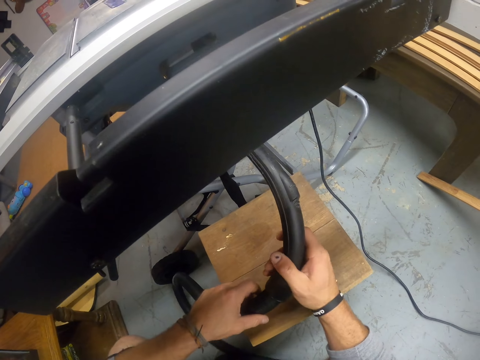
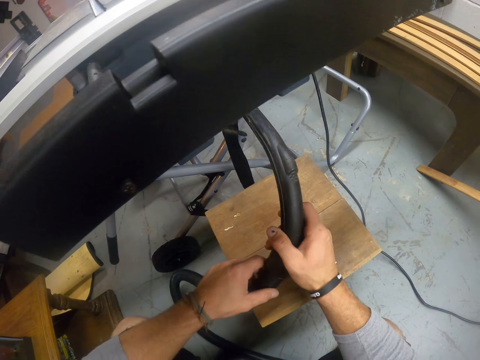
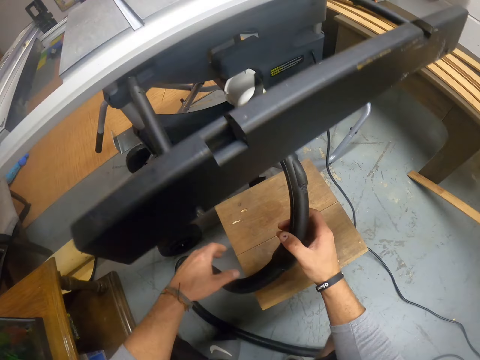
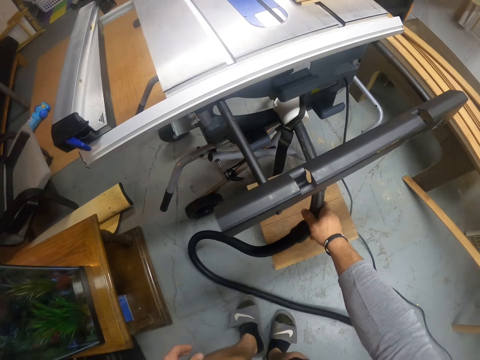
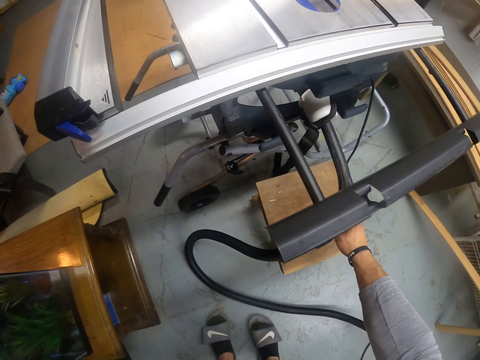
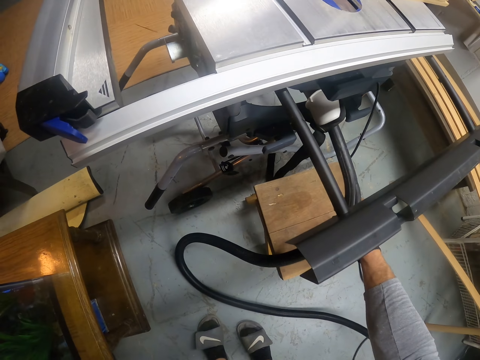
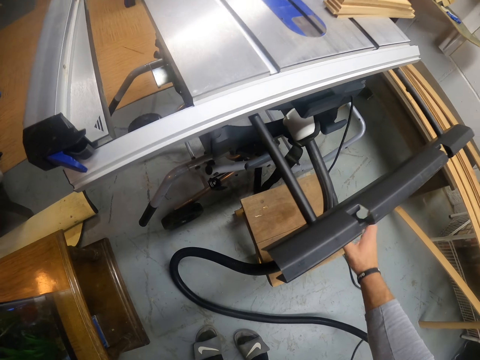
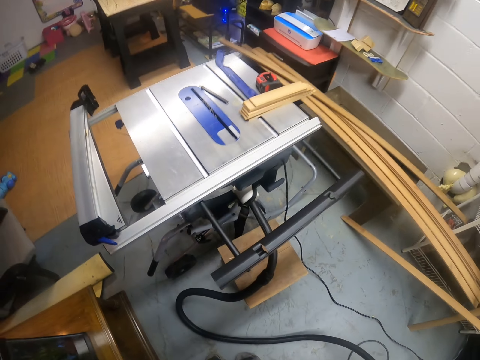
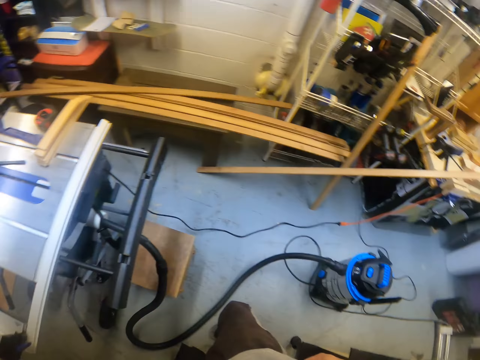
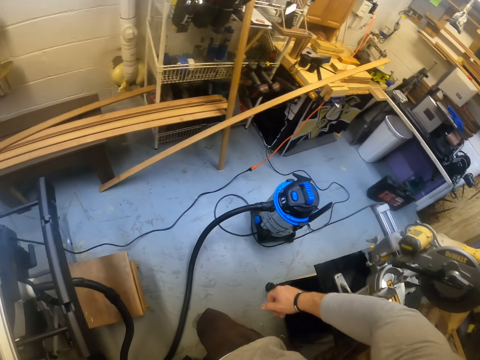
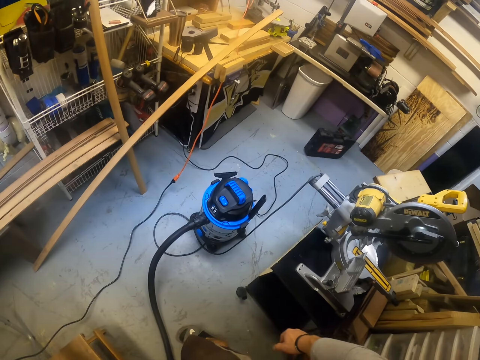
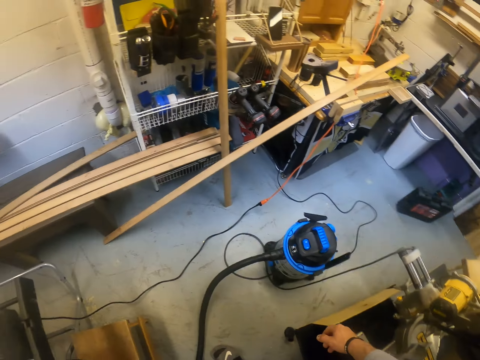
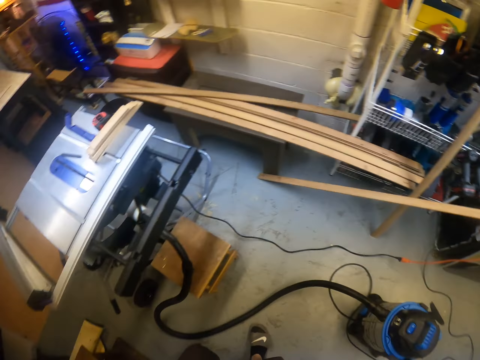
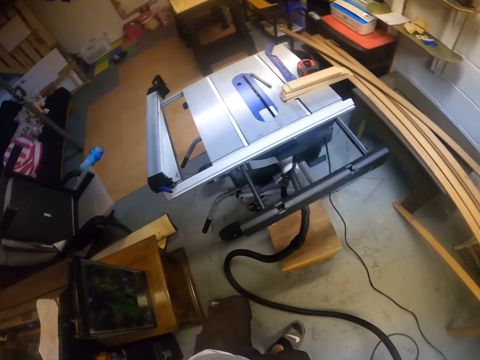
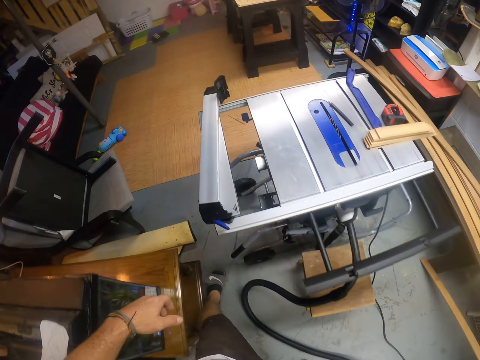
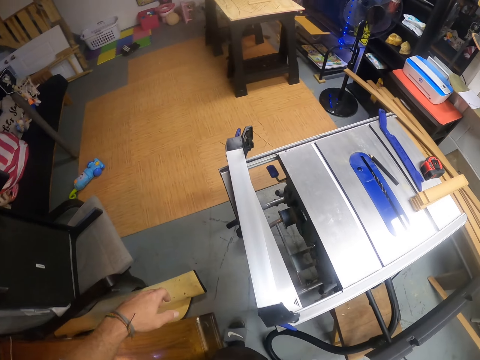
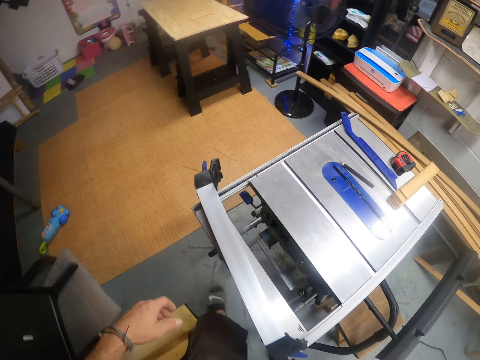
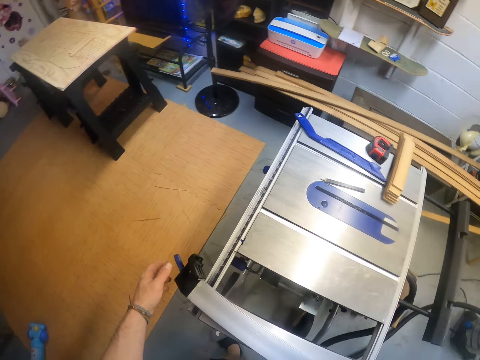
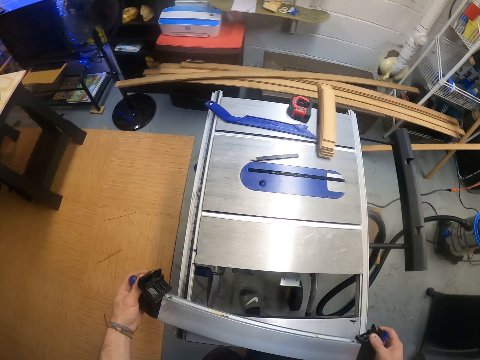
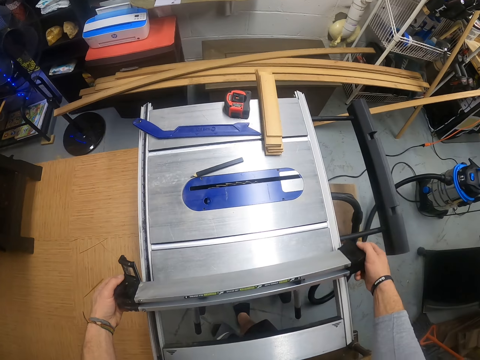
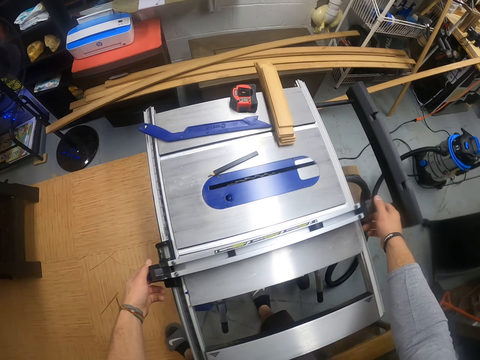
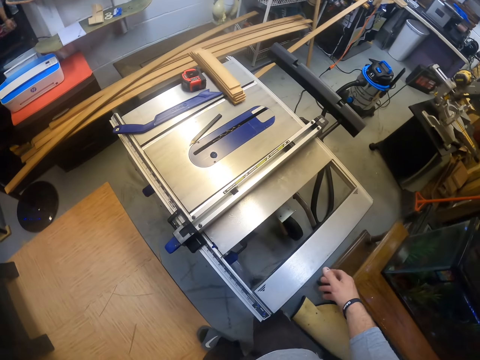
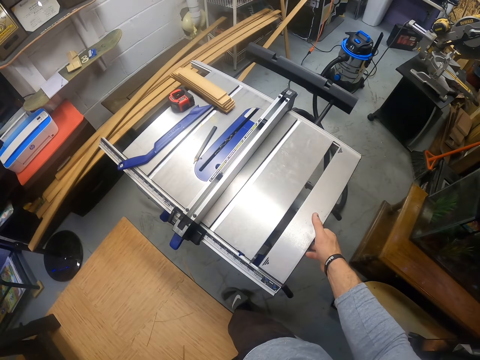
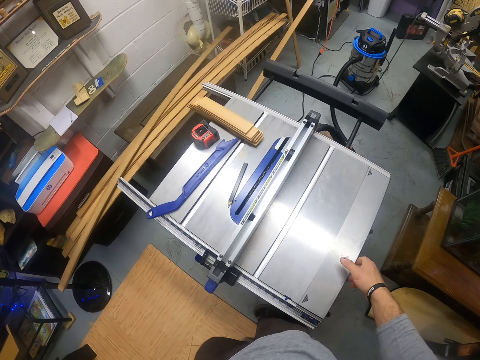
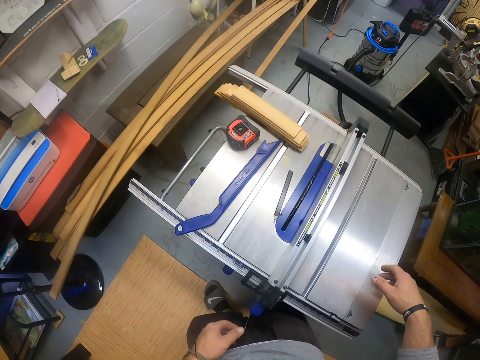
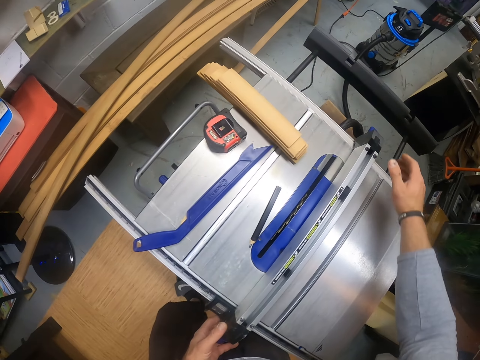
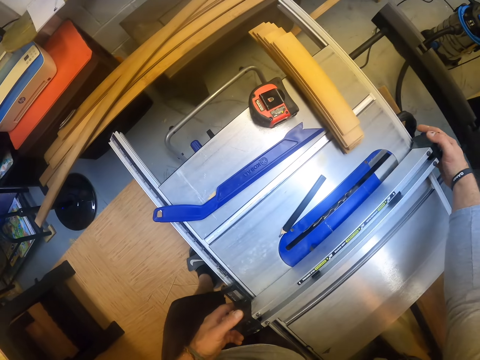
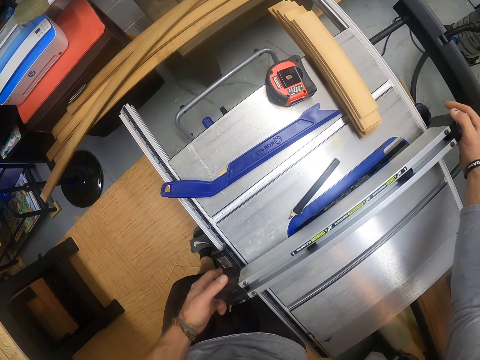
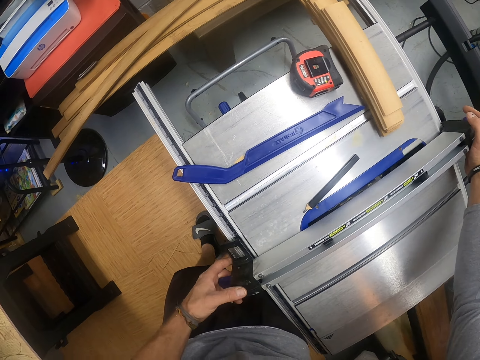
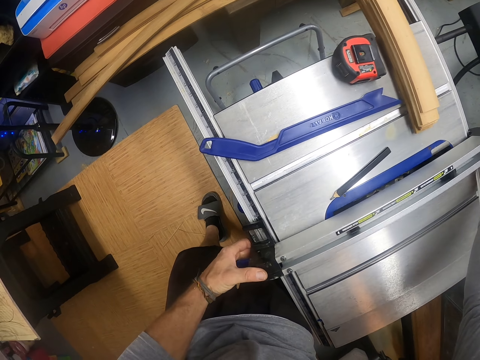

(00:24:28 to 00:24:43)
The camera wearer fixes the vacuum cleaner to the machine. He looks around. He picks up a rip fence of the table saw with his hand. He adjusts the table saw with his right hand. He fixes the rip fence into the table saw with his hands.

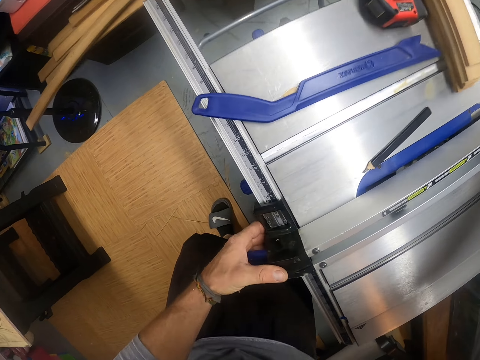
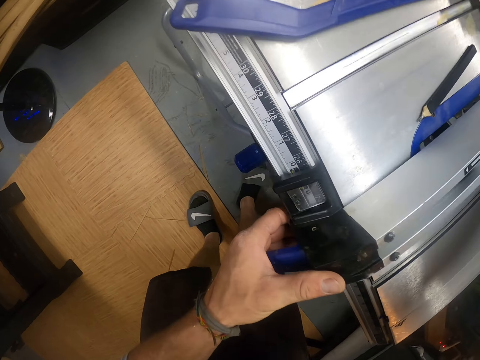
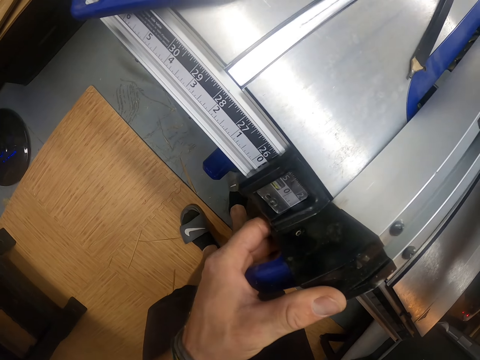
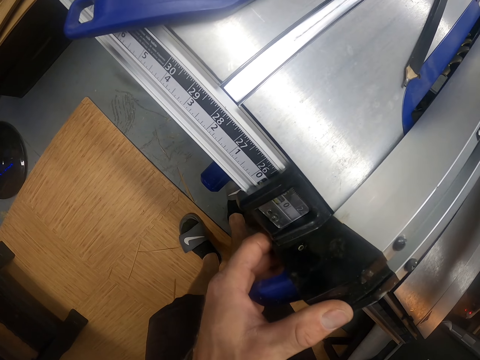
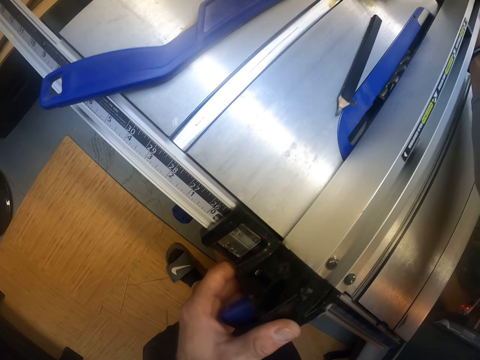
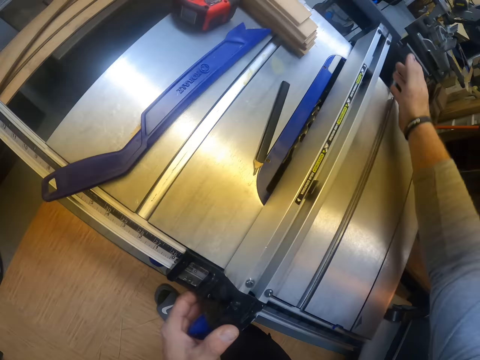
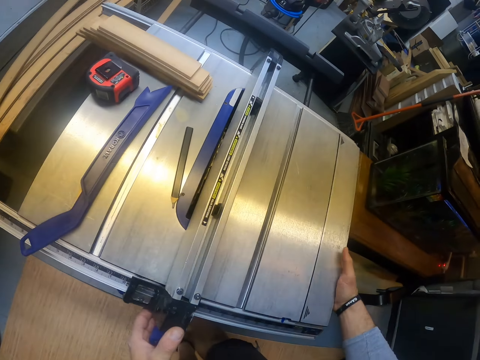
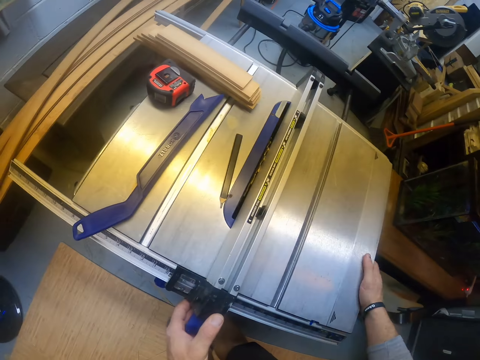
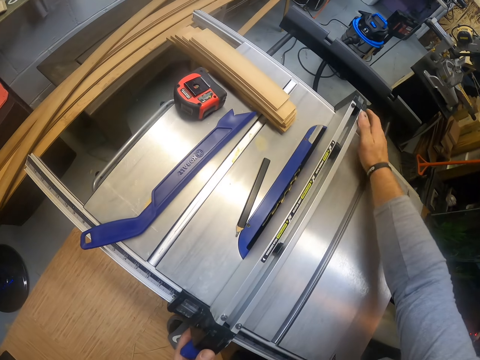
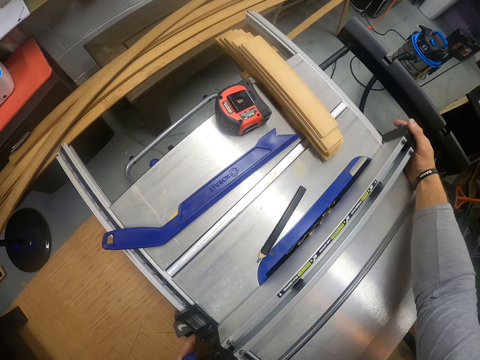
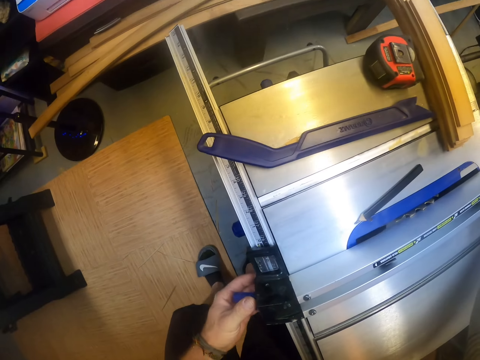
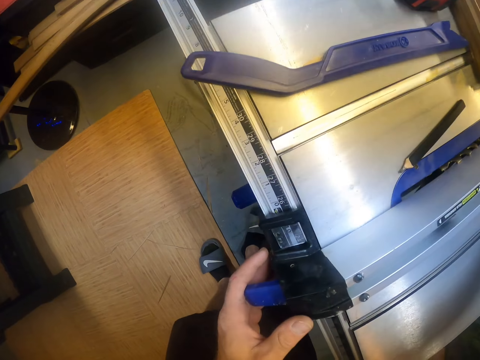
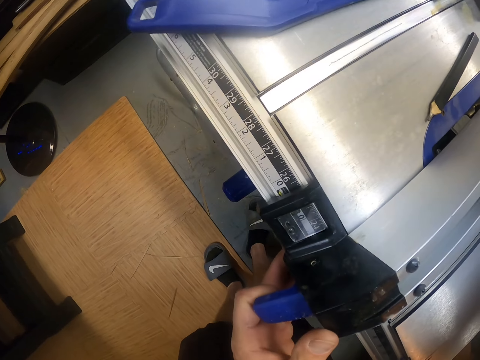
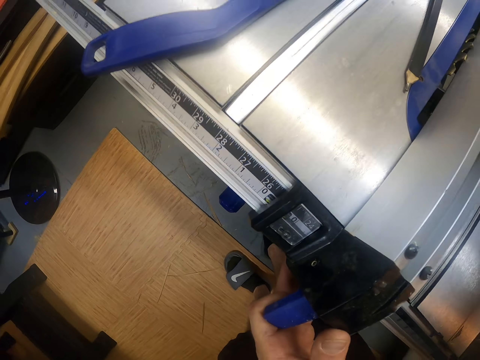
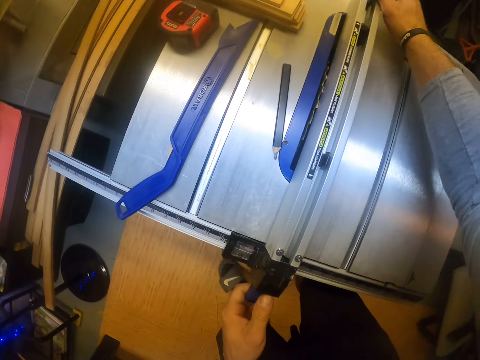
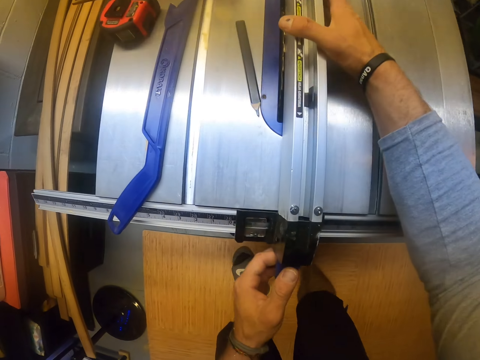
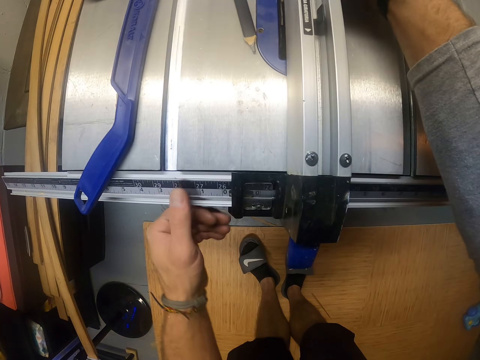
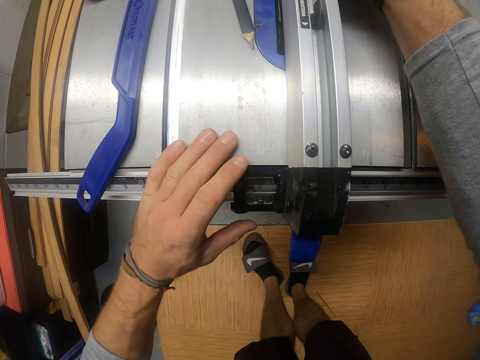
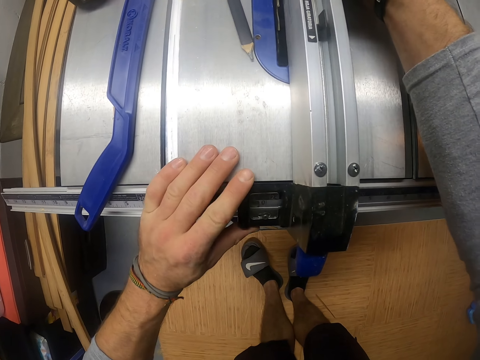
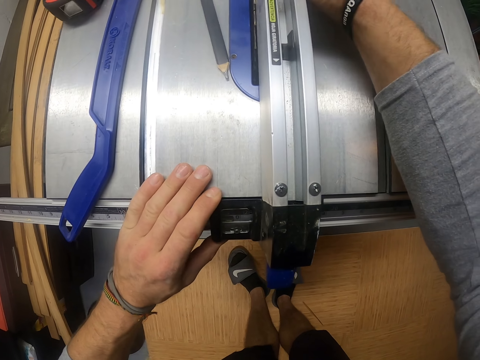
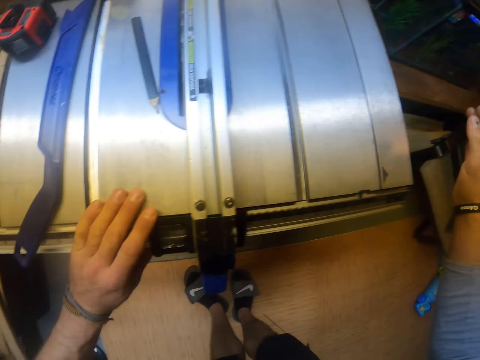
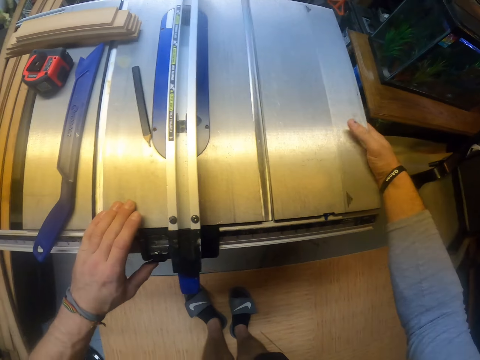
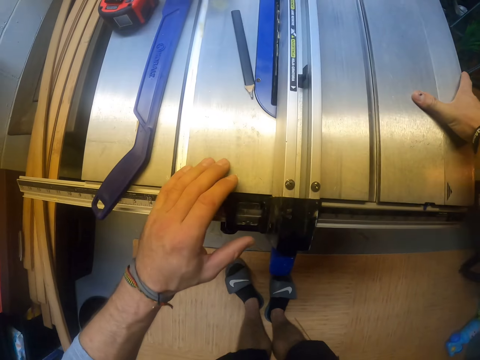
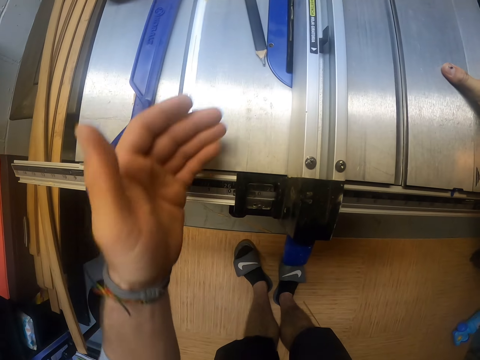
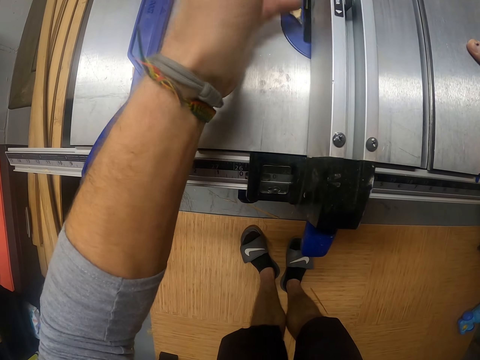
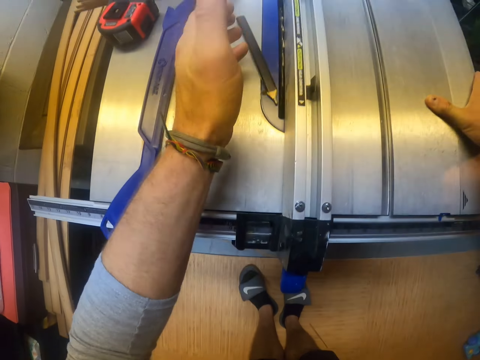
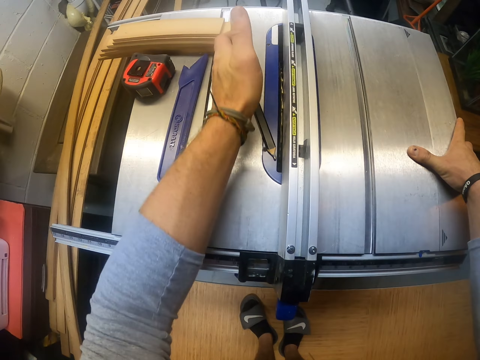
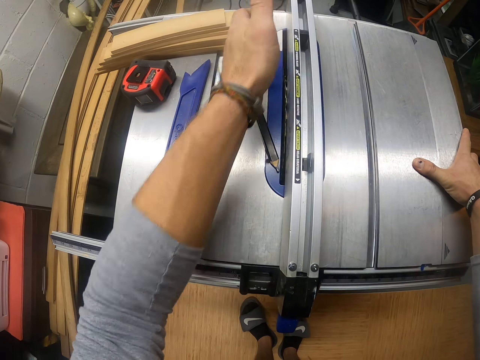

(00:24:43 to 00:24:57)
The camera wearer sets up the machine. He reads the measurements of the machine. He places his right hand on the table saw. He pushes the machine part in front. He fixes the rip fence with his right hand. He holds both sides of the machine. He places his right hand on the table saw. He looks at the measurements.
